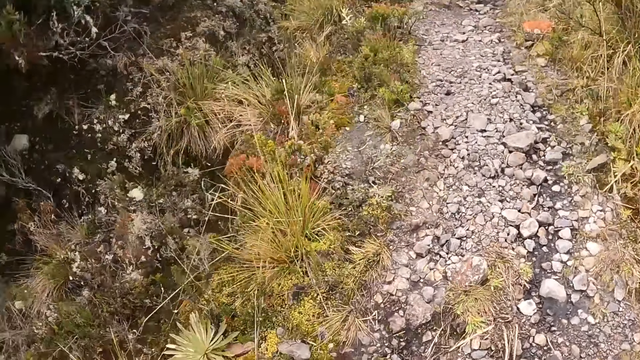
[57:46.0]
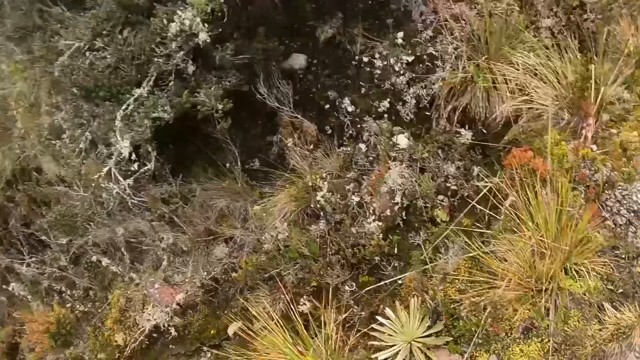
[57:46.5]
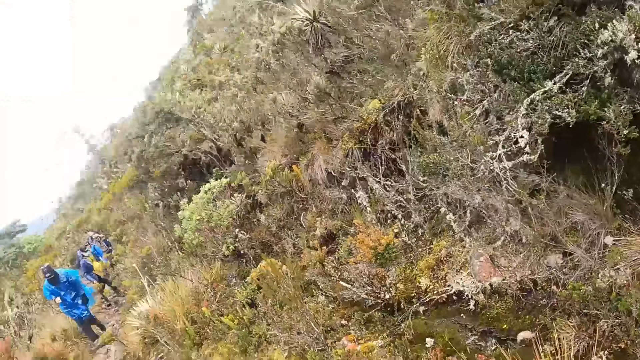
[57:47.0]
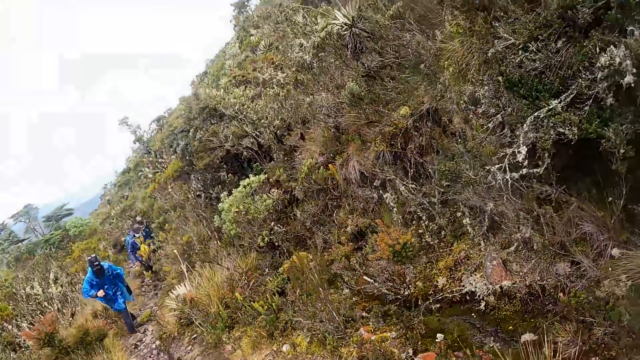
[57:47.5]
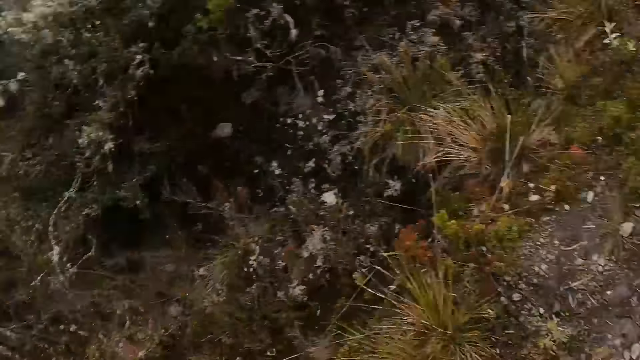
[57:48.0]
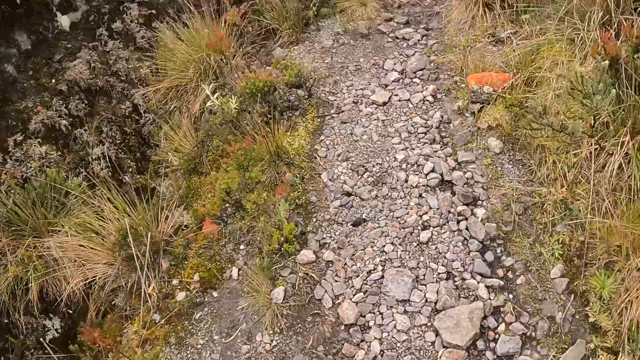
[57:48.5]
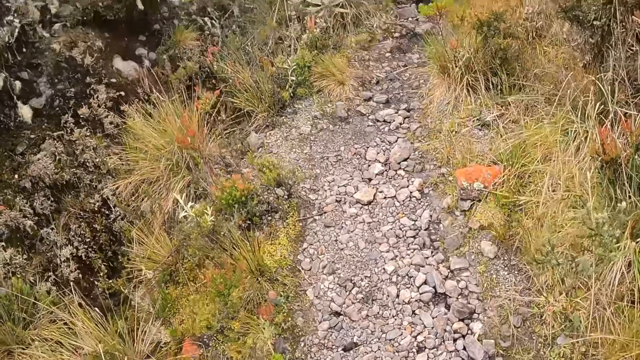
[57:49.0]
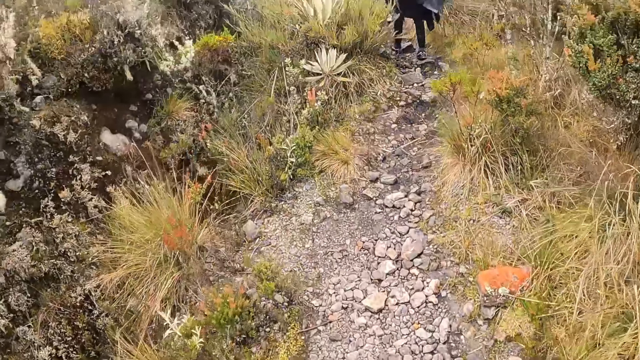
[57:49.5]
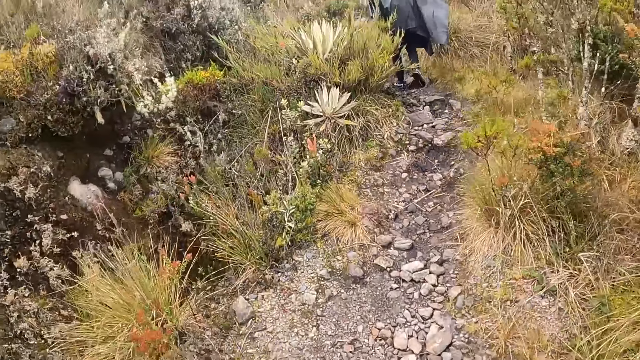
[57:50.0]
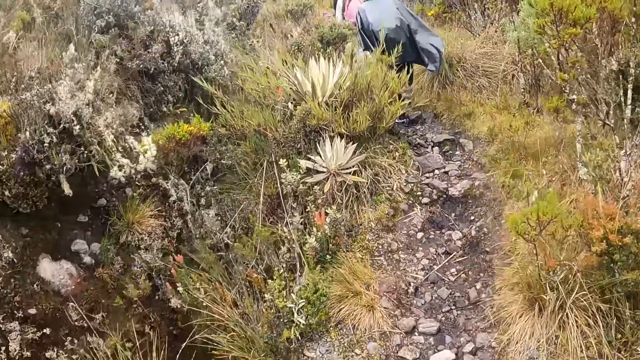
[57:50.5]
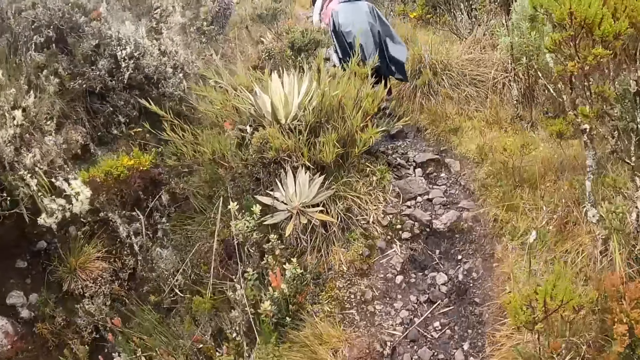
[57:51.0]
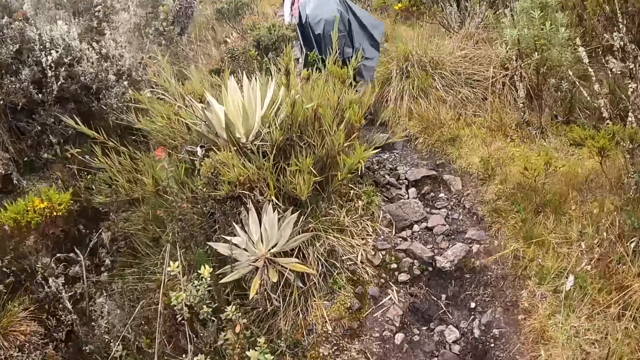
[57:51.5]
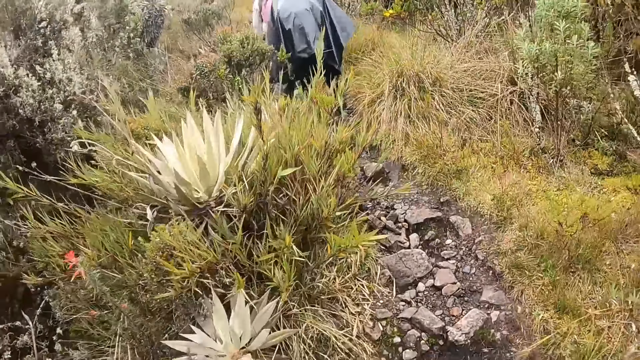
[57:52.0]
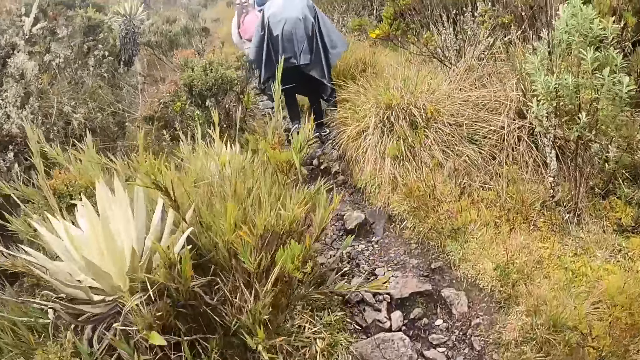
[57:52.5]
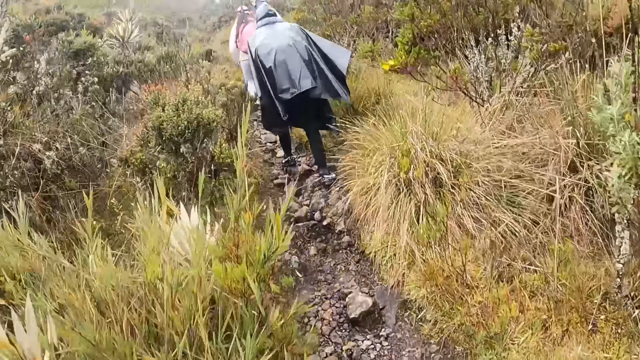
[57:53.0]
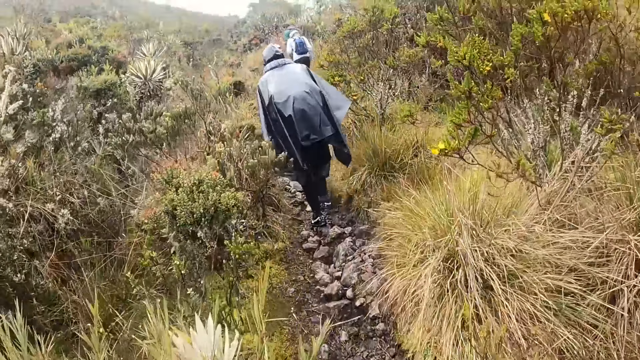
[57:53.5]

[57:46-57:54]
The camera wearer looks around. They walk in the area.

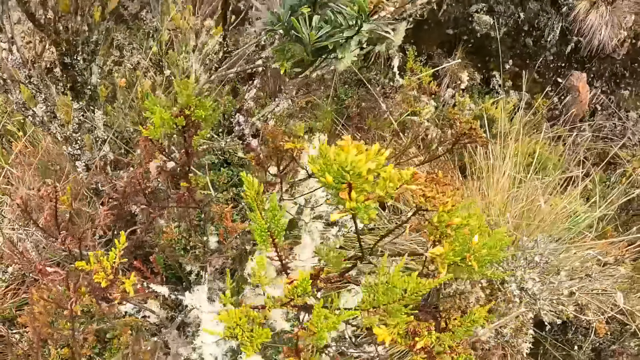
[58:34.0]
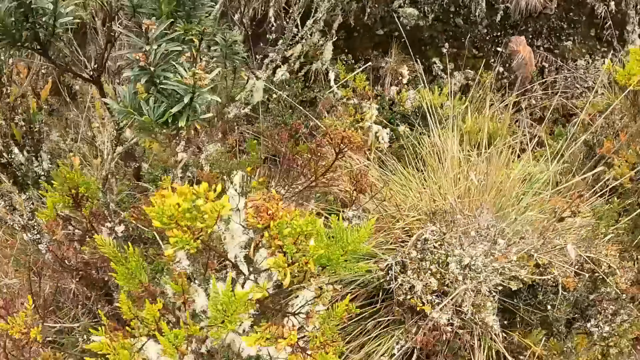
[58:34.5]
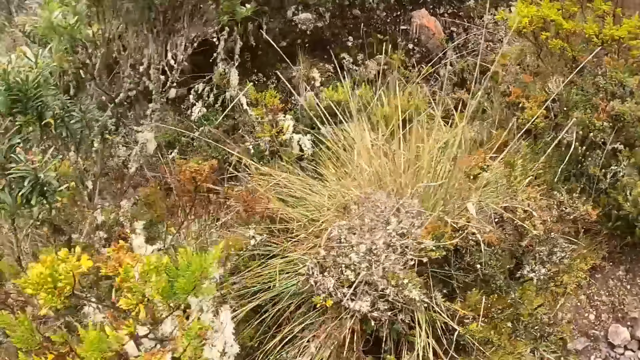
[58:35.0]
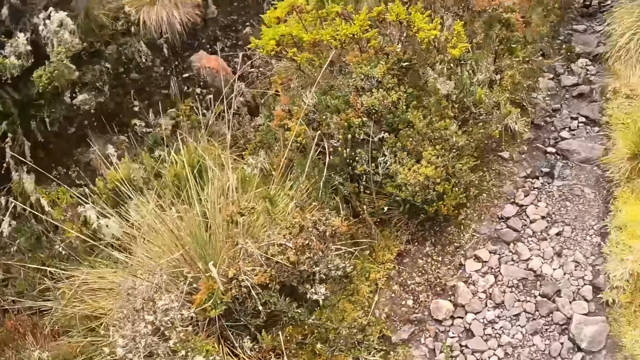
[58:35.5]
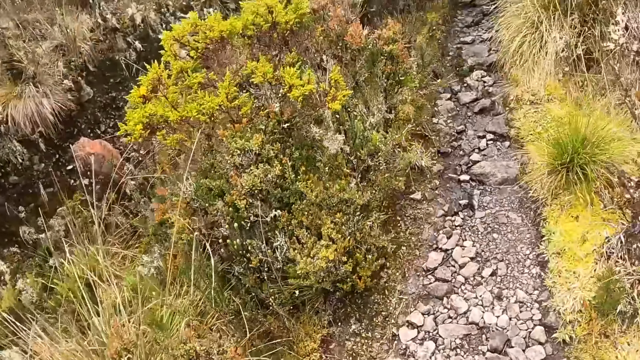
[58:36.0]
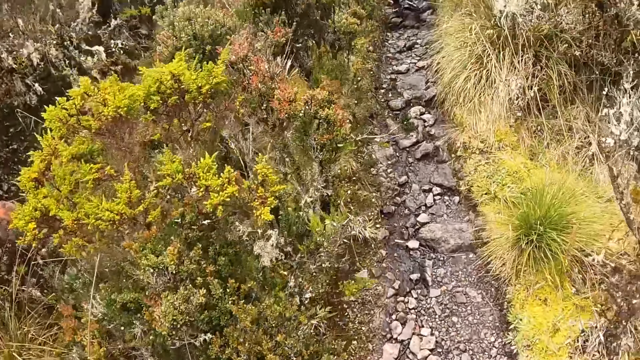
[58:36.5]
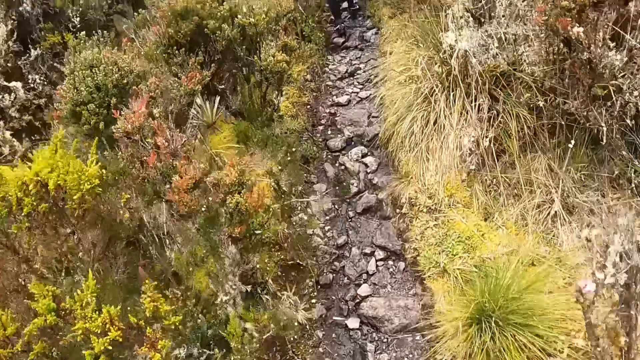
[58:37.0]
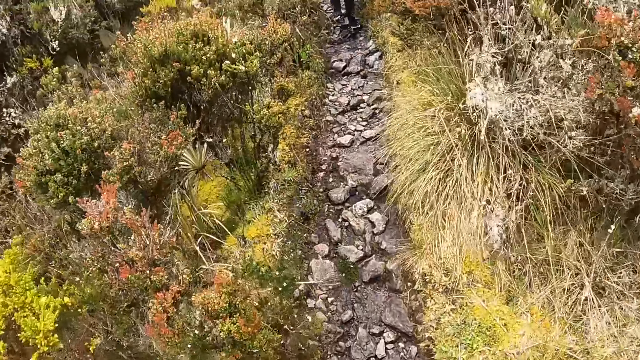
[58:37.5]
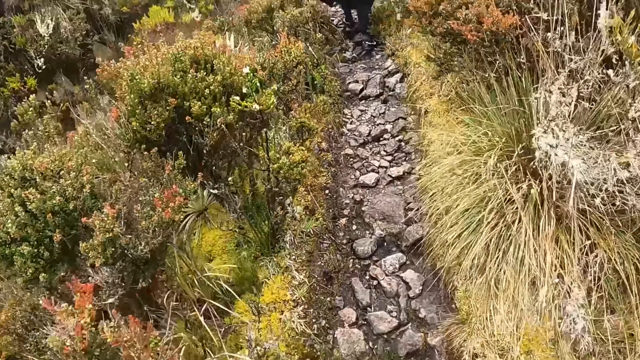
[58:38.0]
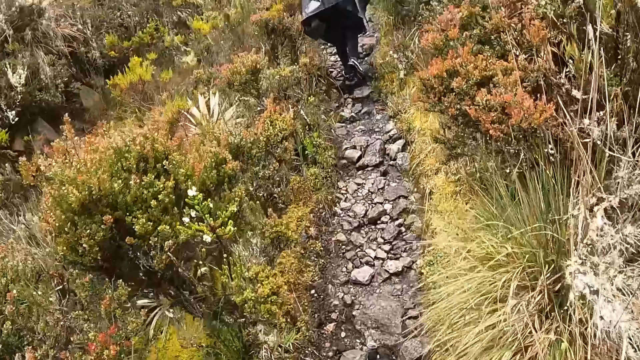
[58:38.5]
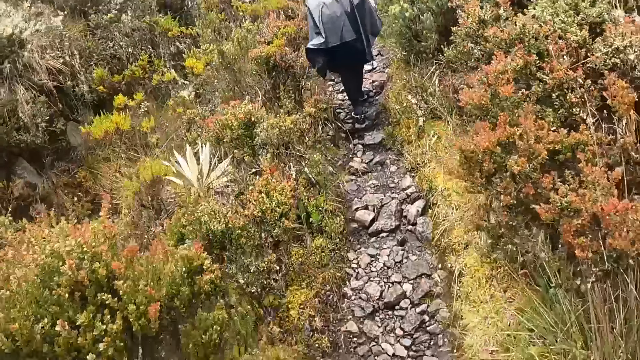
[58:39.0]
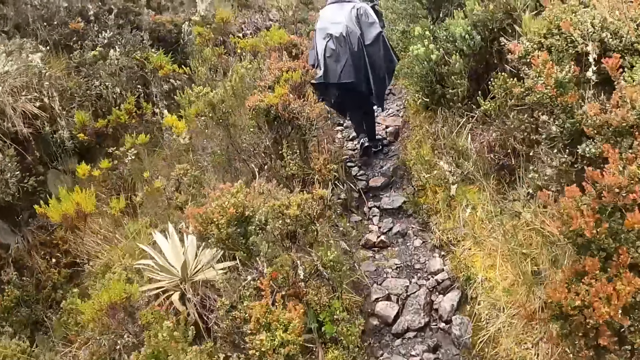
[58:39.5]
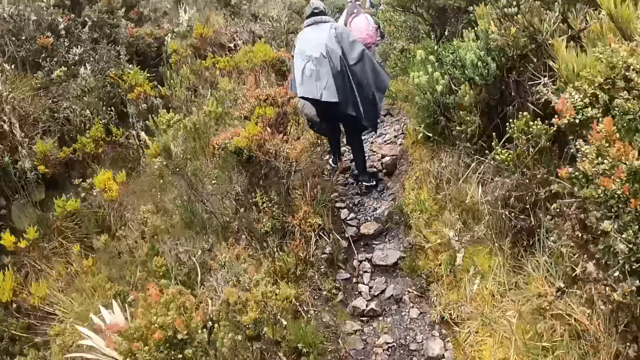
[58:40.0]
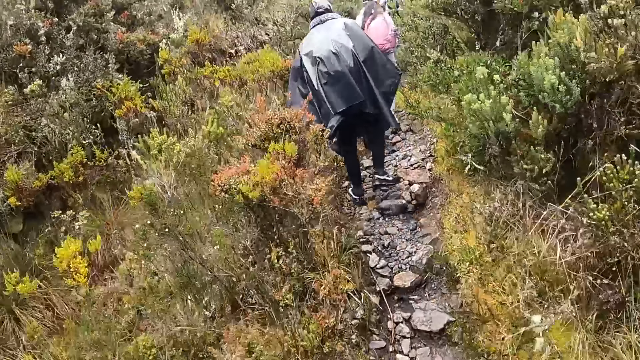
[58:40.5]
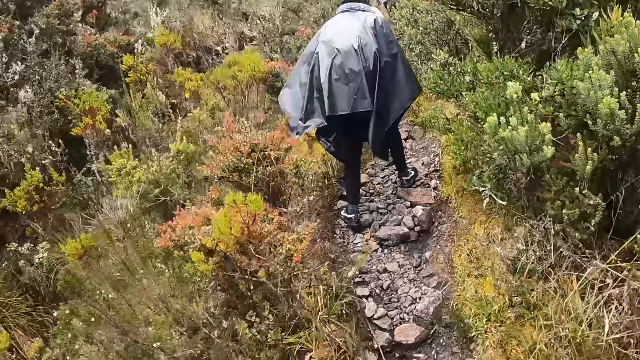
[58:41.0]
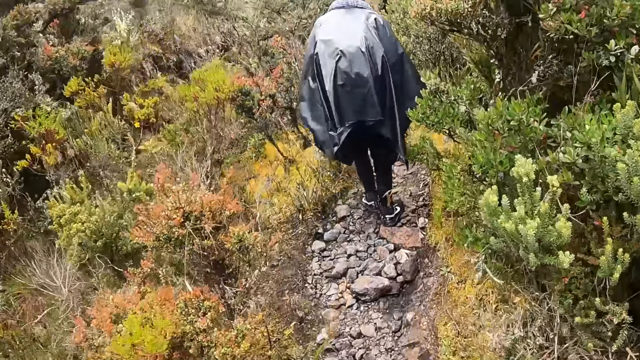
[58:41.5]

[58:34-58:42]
The camera wearer looks around. They walk in the area.

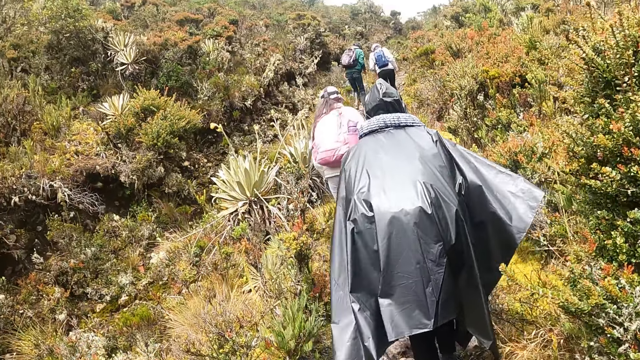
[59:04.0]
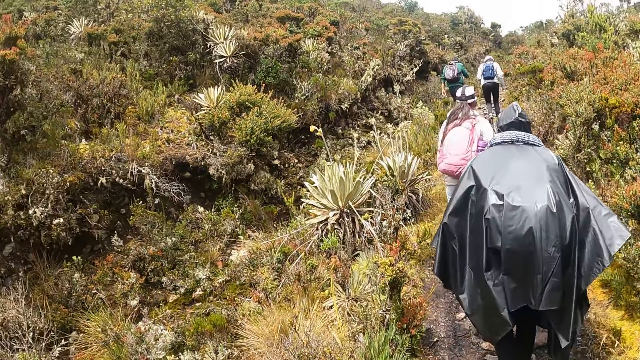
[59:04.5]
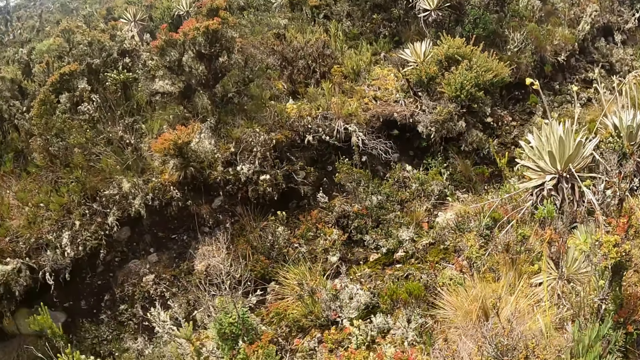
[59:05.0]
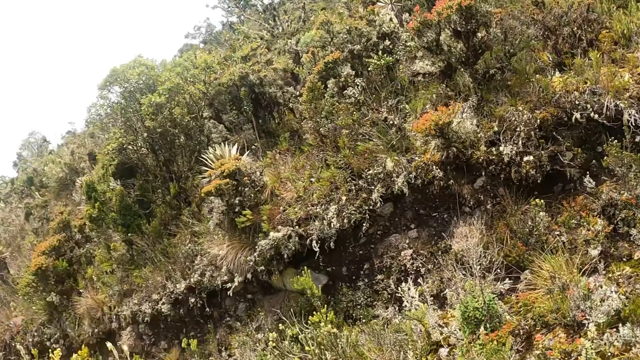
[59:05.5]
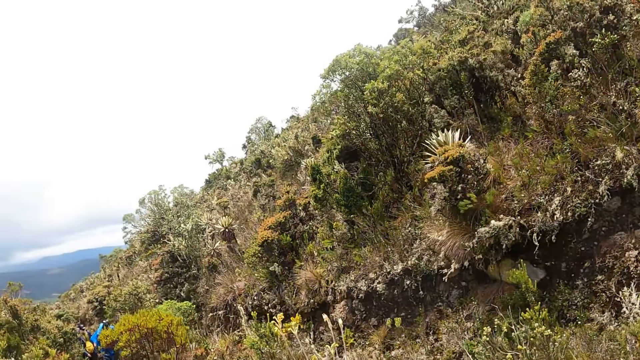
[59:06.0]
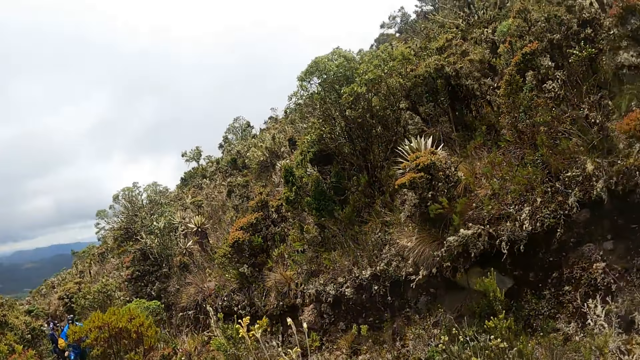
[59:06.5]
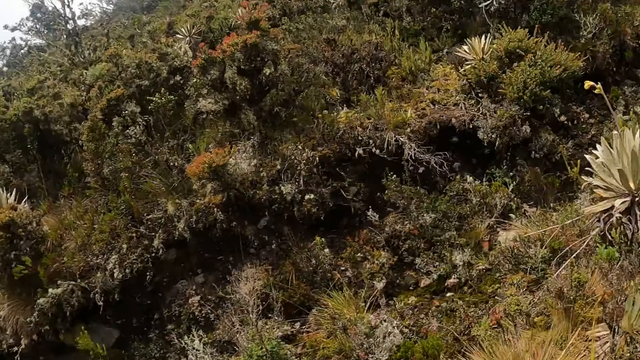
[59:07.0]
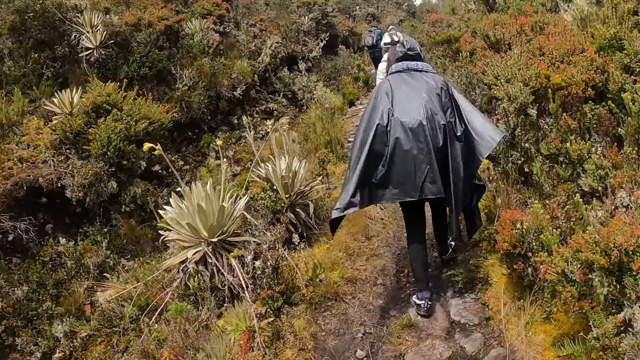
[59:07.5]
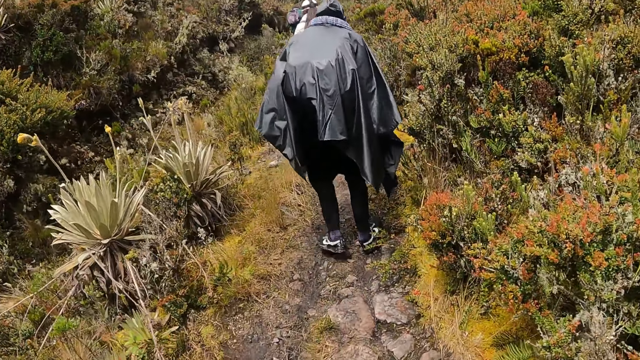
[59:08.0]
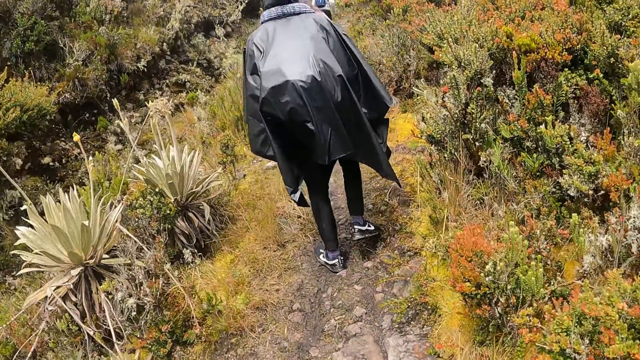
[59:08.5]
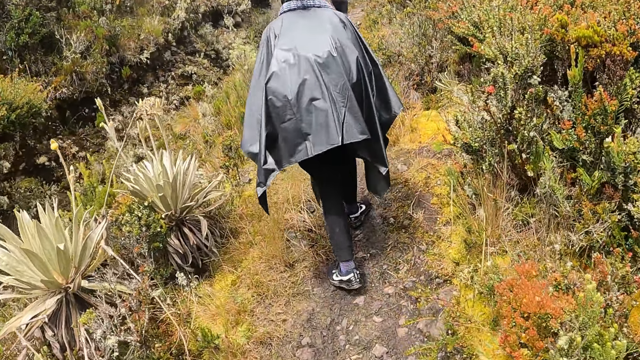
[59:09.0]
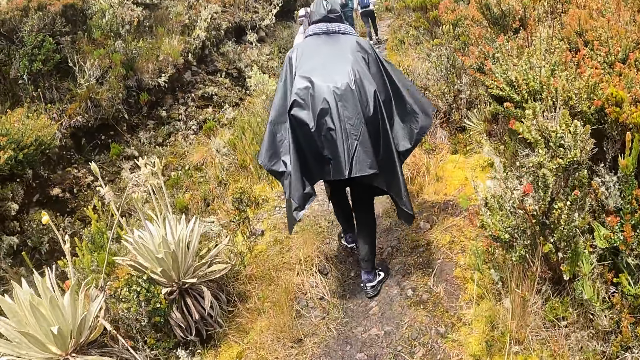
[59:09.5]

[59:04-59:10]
The camera wearer looks behind. They climb the hill.
